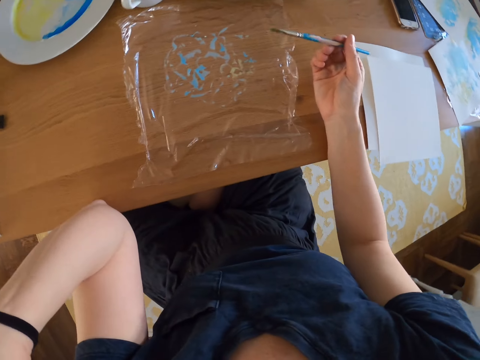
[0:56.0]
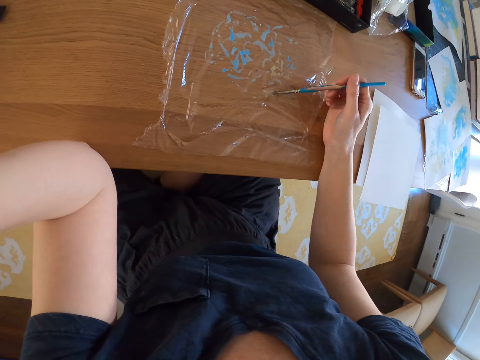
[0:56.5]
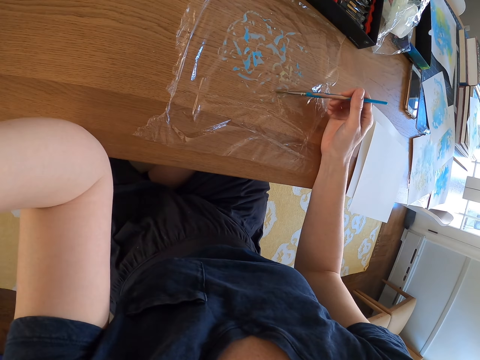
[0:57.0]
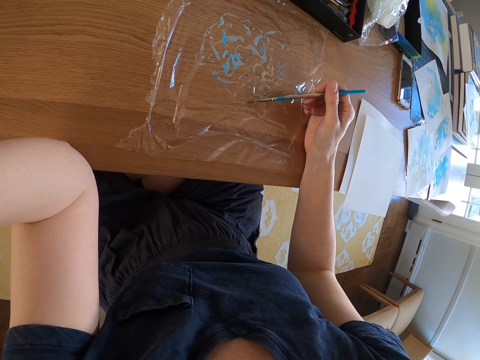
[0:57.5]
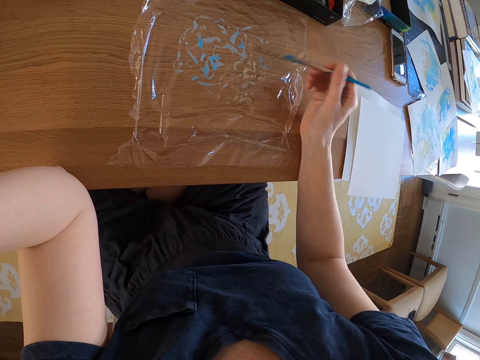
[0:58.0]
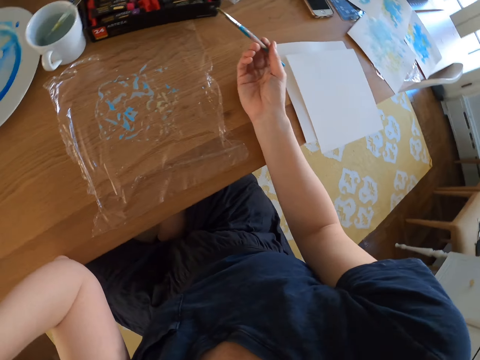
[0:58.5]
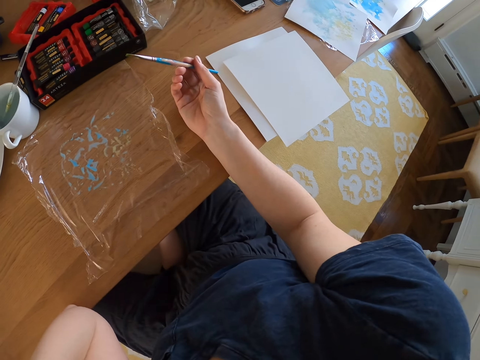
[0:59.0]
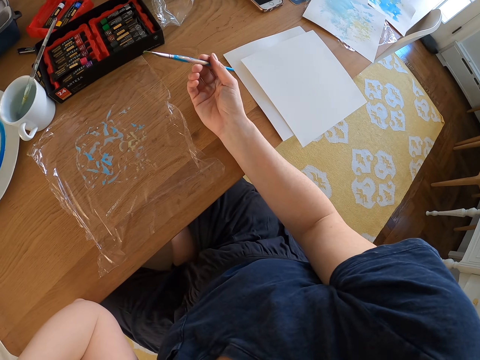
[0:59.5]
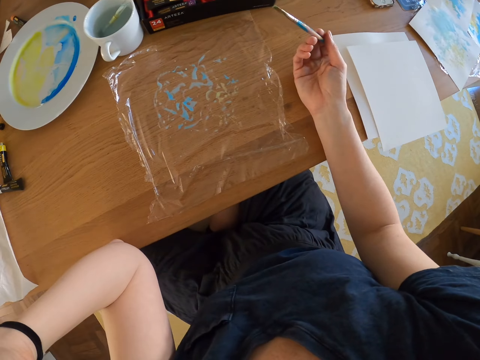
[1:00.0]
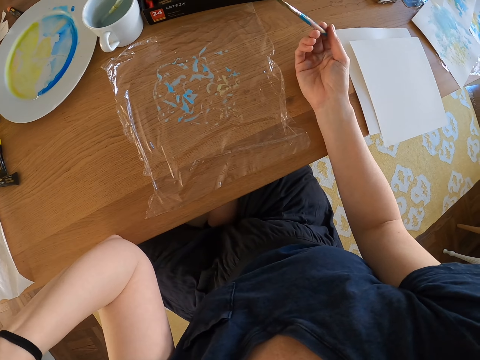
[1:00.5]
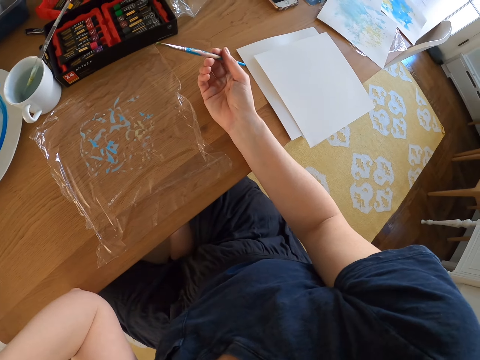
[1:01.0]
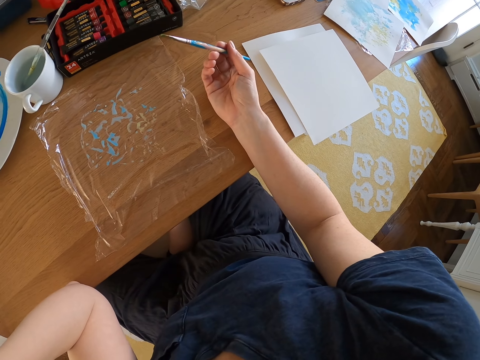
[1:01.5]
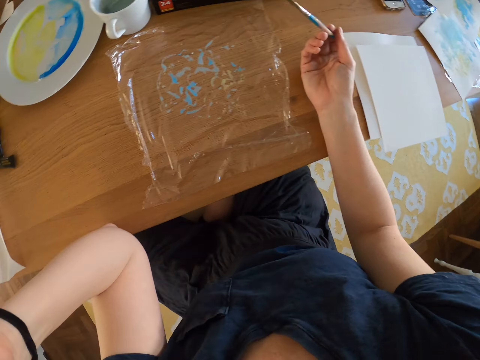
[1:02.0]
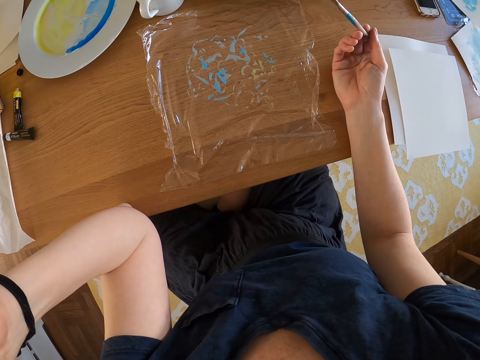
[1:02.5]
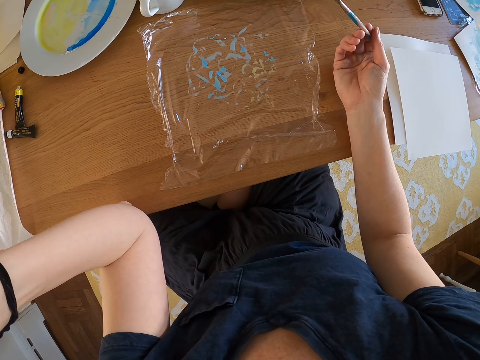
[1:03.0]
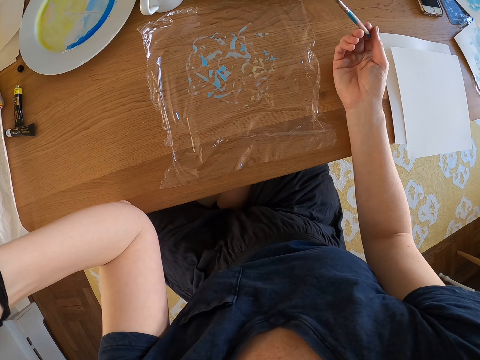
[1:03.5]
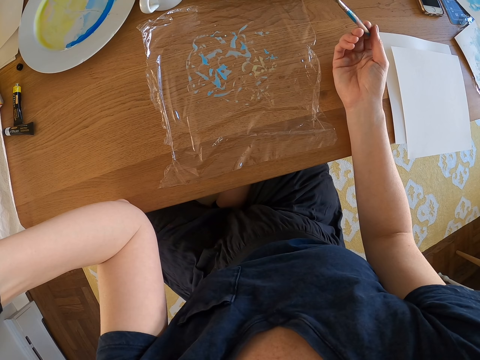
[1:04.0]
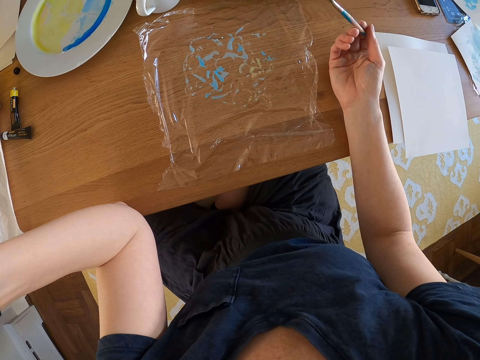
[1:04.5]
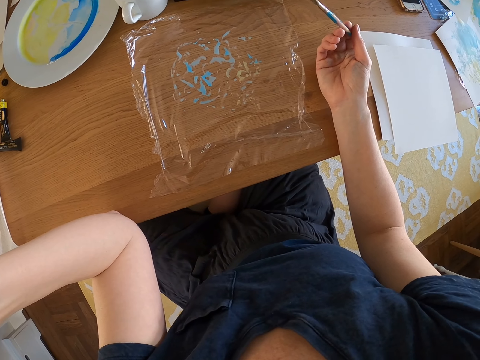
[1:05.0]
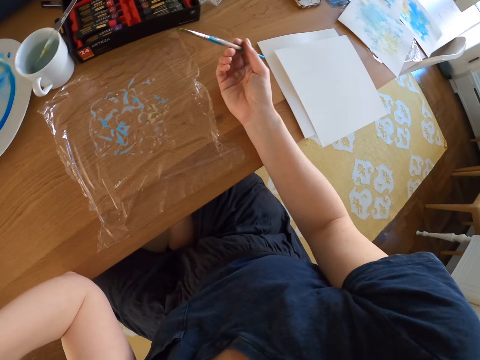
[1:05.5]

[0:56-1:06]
The camera wearer paints on the nylon paper. They look around.

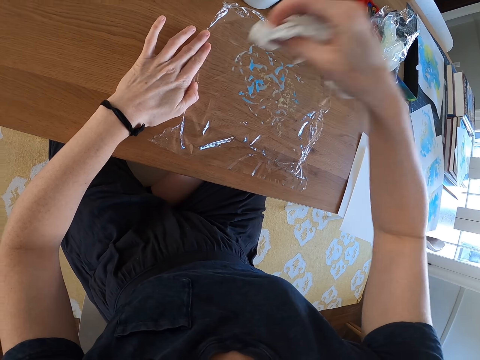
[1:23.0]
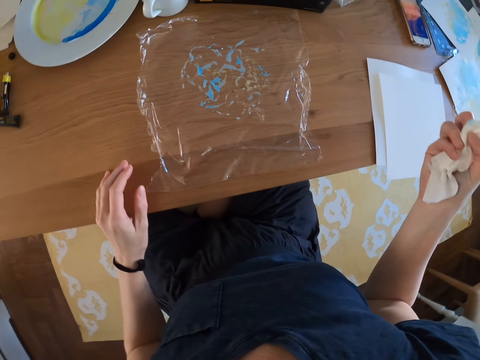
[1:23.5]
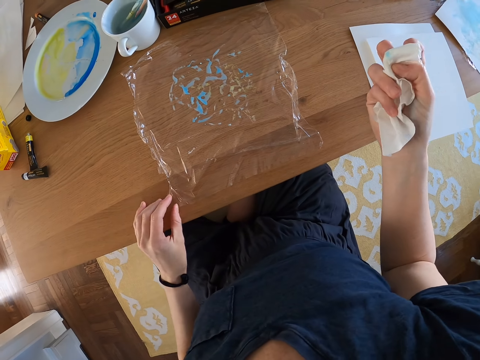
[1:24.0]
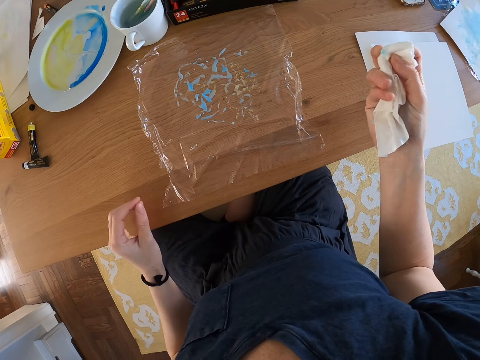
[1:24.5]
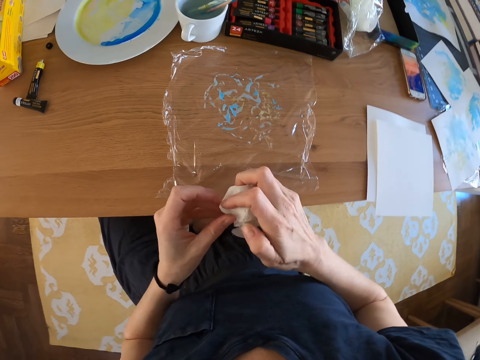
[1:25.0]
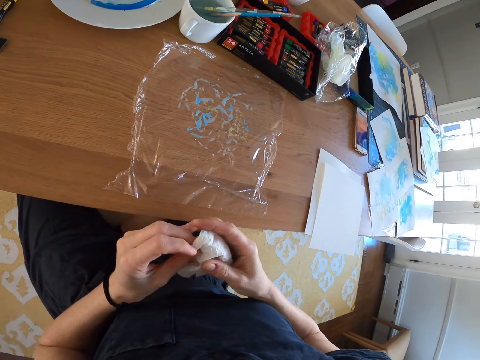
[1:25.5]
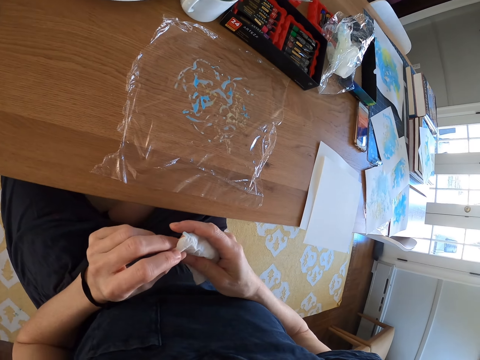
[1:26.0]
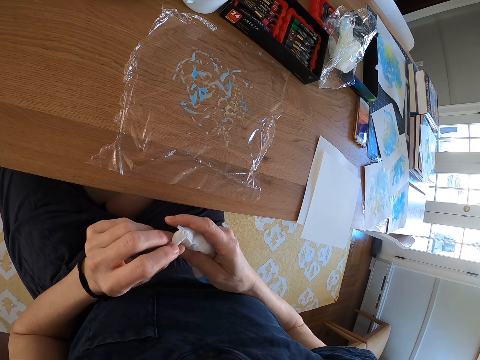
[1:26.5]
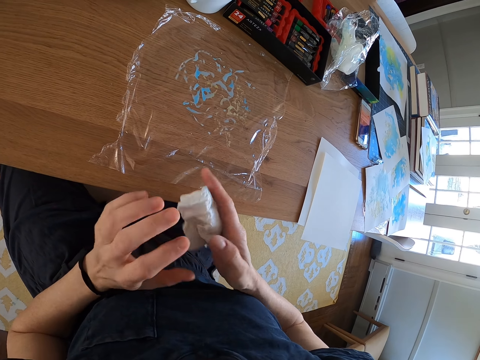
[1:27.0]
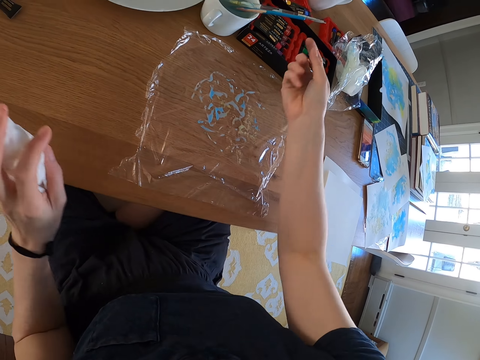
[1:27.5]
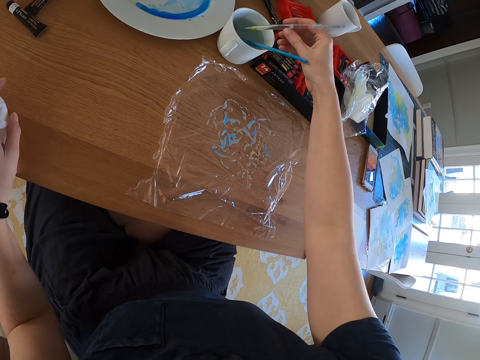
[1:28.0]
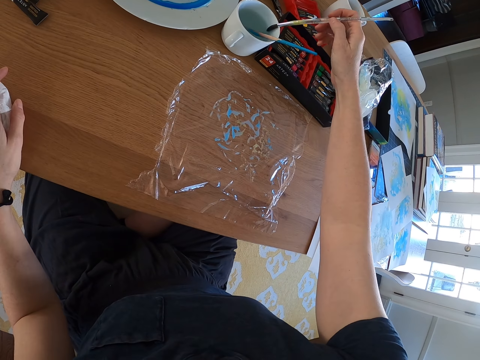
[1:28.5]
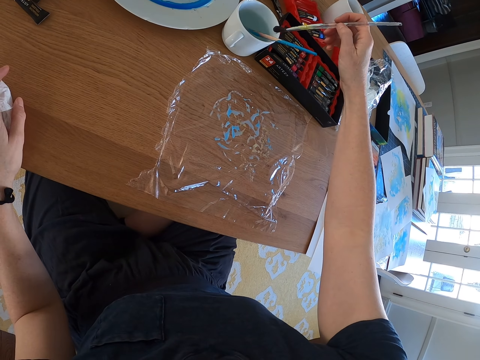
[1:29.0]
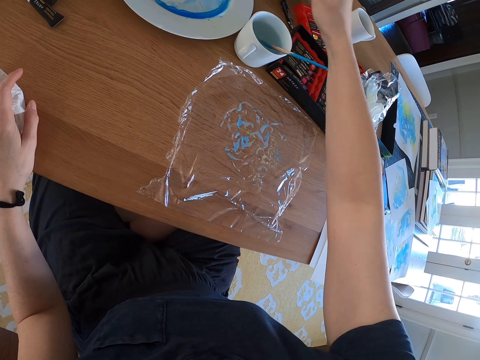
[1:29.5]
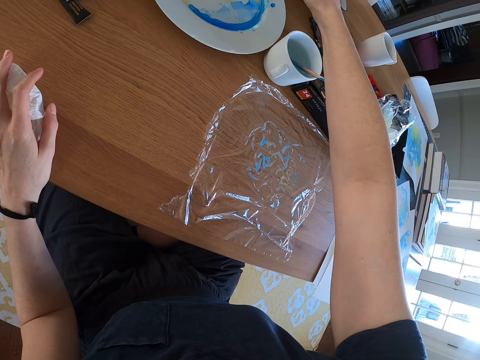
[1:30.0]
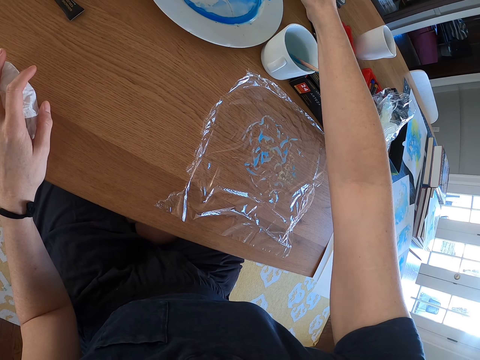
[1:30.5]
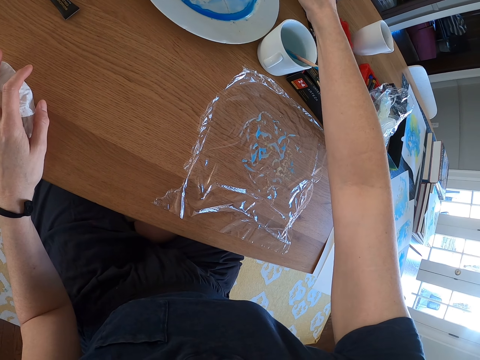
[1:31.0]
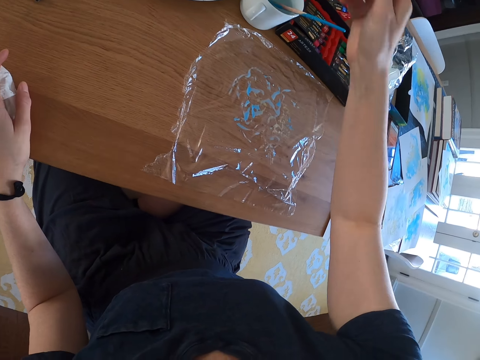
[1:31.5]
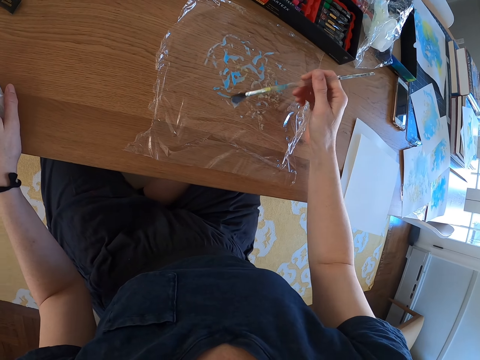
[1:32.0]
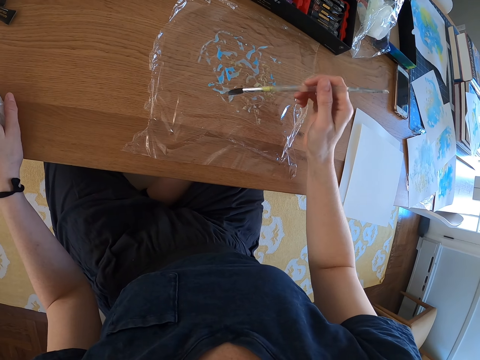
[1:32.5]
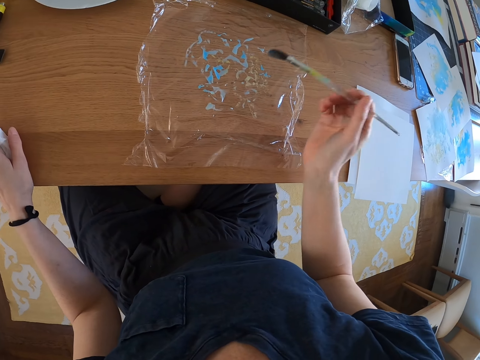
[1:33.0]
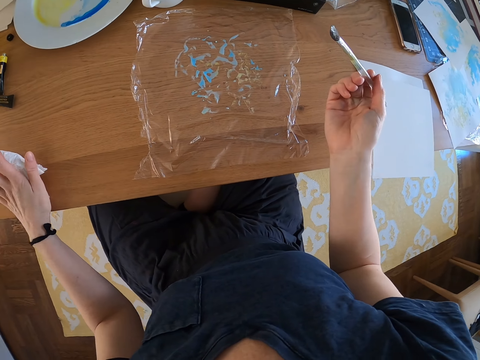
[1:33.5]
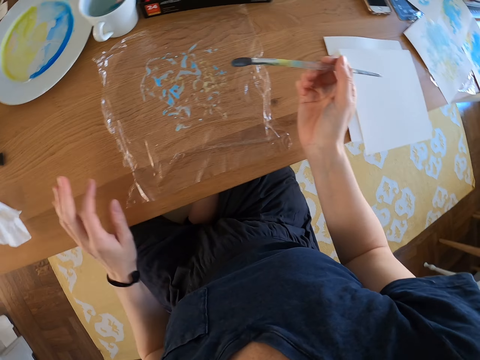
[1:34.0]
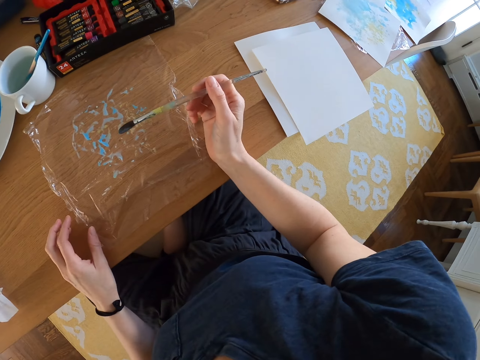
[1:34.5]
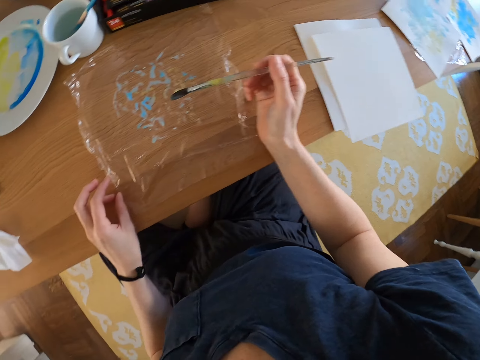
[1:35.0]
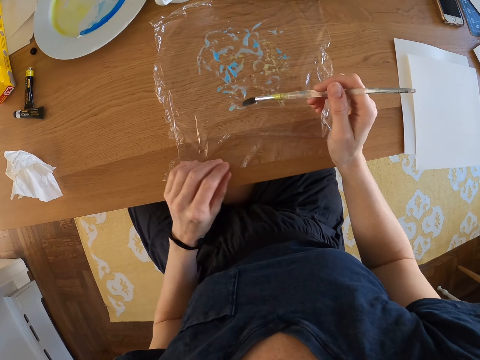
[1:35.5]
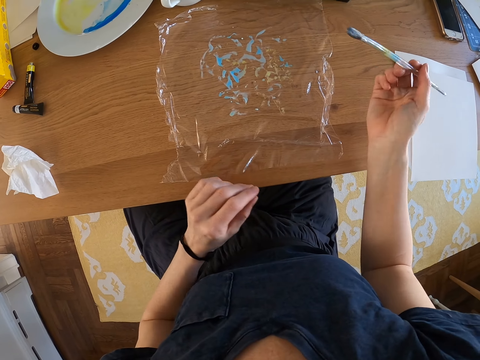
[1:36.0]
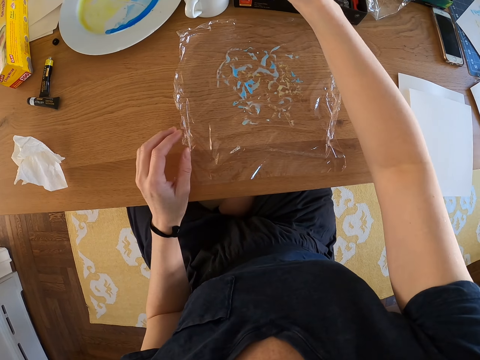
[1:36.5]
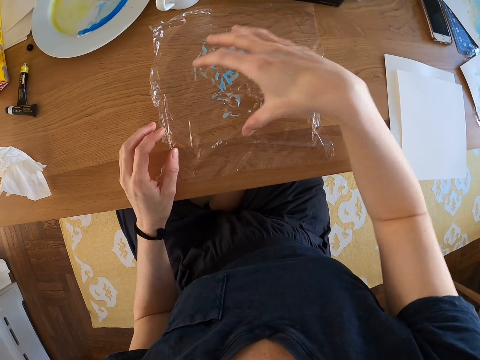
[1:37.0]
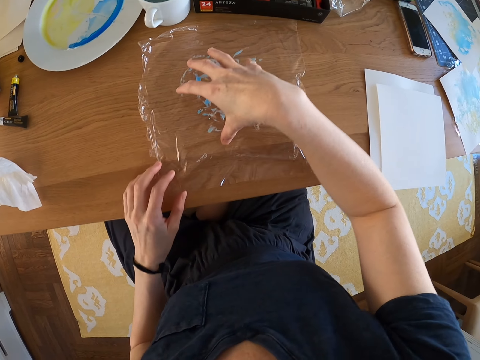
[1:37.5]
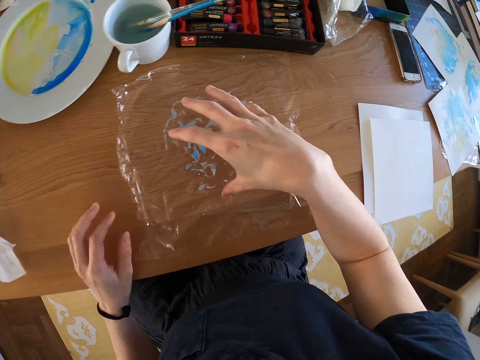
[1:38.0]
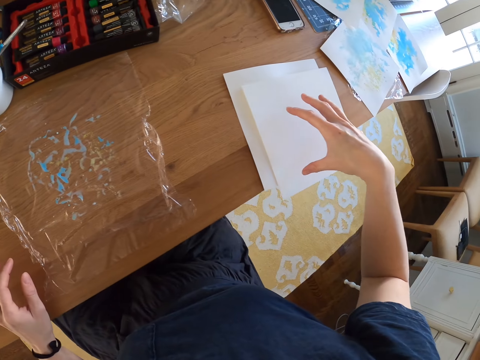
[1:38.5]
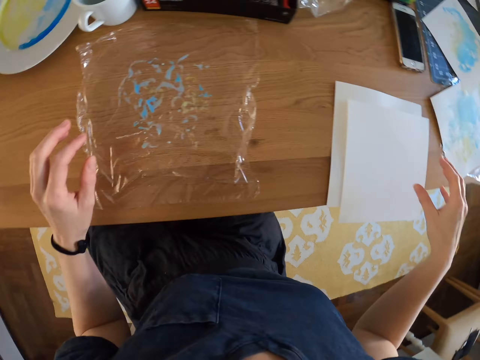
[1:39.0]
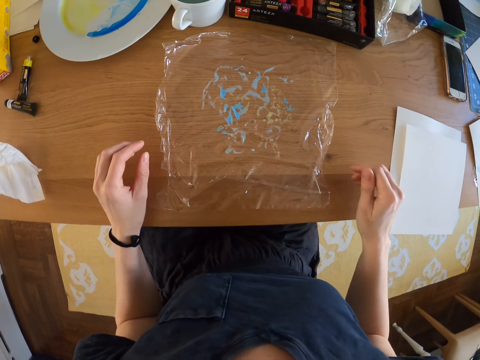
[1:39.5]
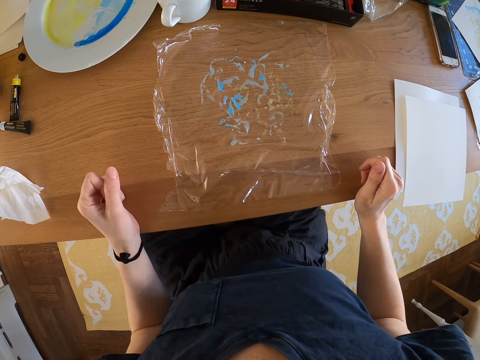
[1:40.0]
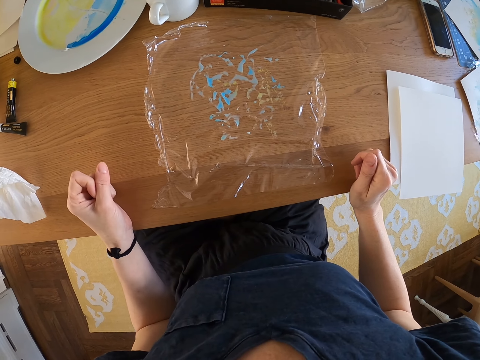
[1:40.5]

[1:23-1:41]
The camera wearer folds a wipe. They pick the brush from the cup. They roll the brush on the paint. They paint on the polythene paper. They dip the brush in the water. They put a hand on the nylon paper. They estimate the paint on the polythene and the paper.
